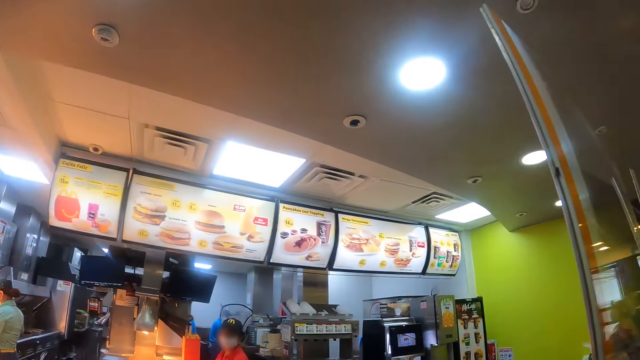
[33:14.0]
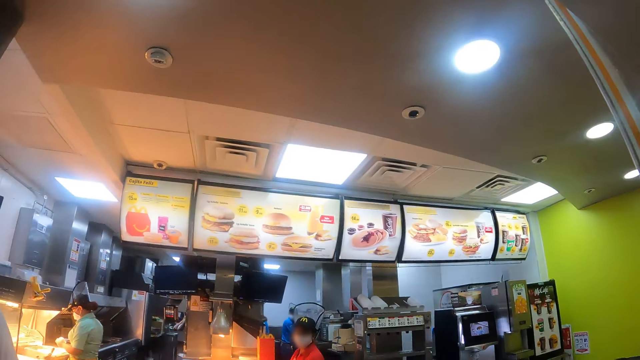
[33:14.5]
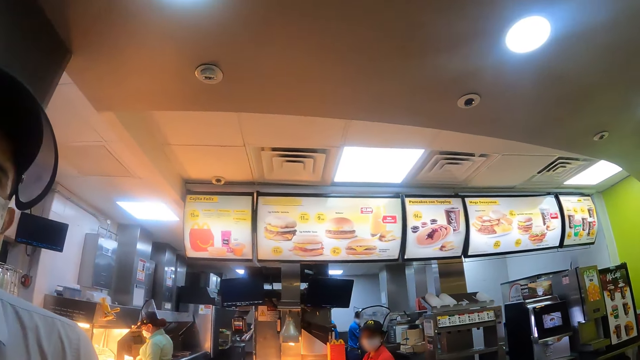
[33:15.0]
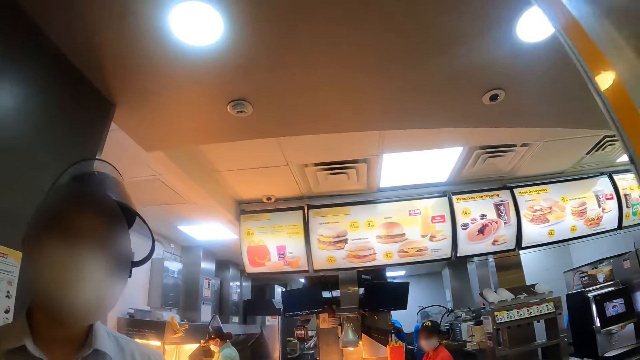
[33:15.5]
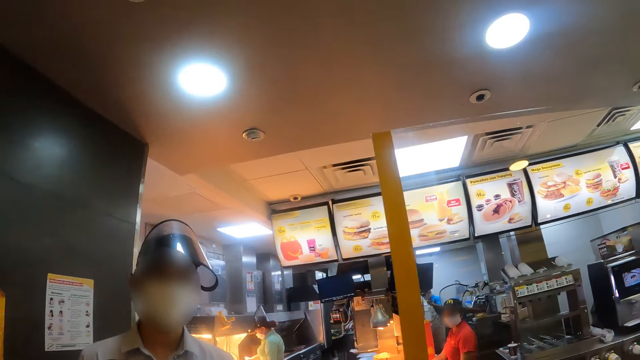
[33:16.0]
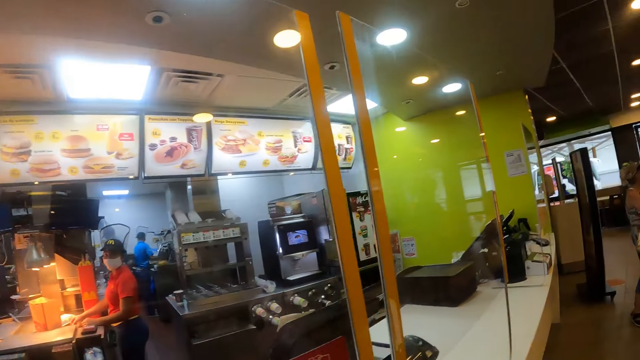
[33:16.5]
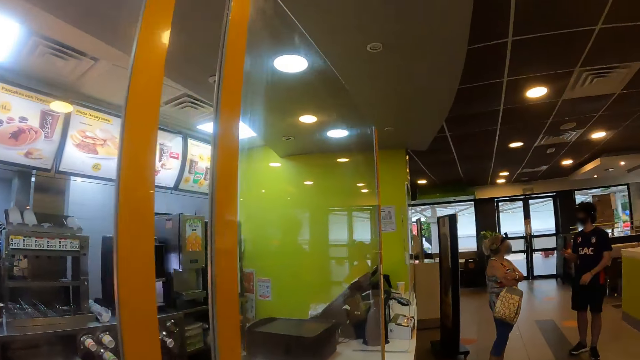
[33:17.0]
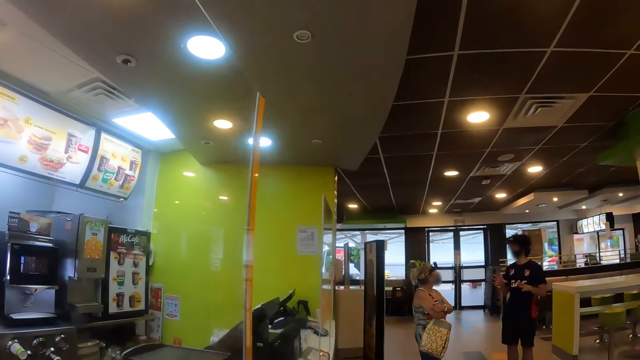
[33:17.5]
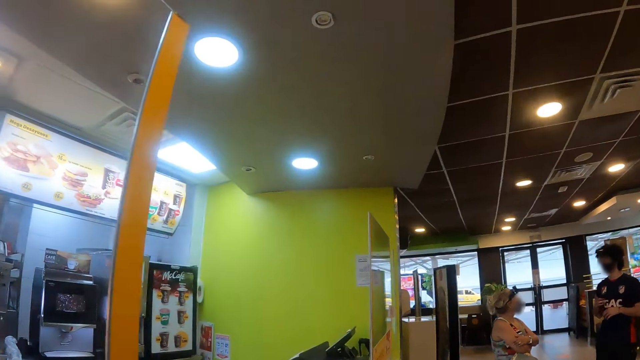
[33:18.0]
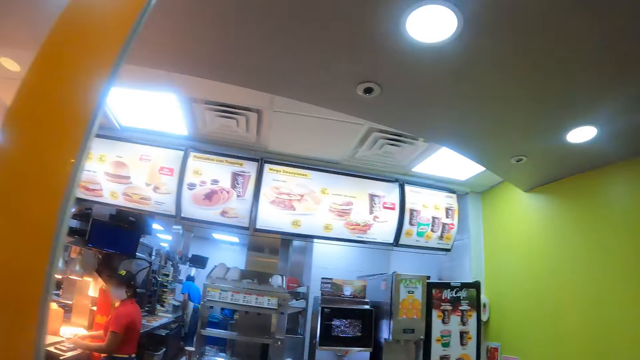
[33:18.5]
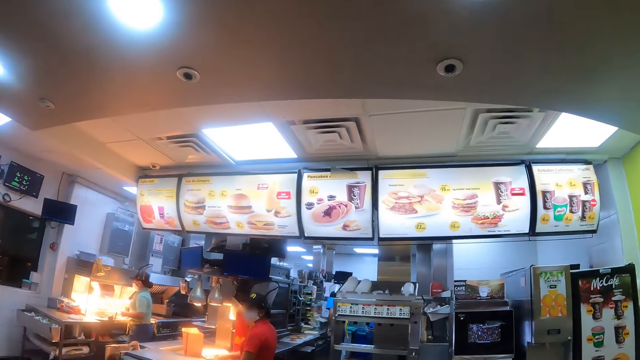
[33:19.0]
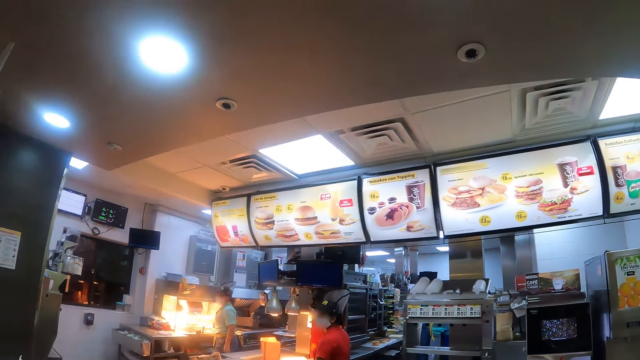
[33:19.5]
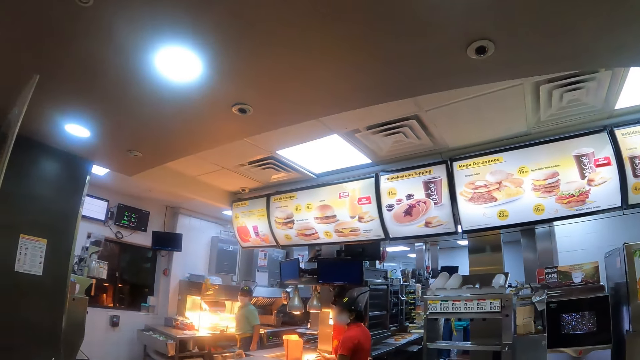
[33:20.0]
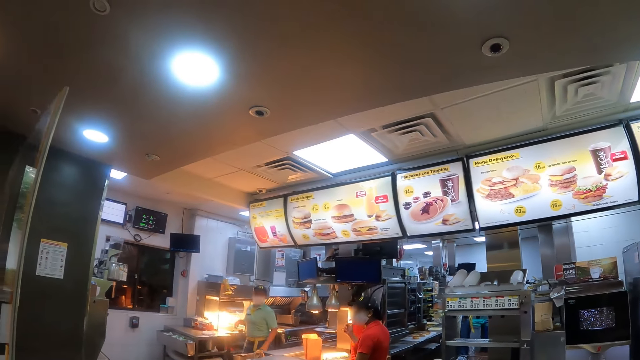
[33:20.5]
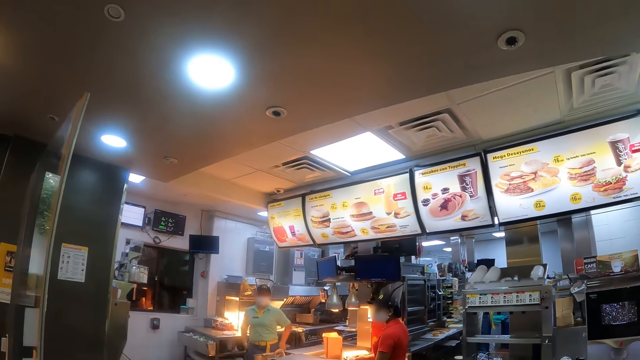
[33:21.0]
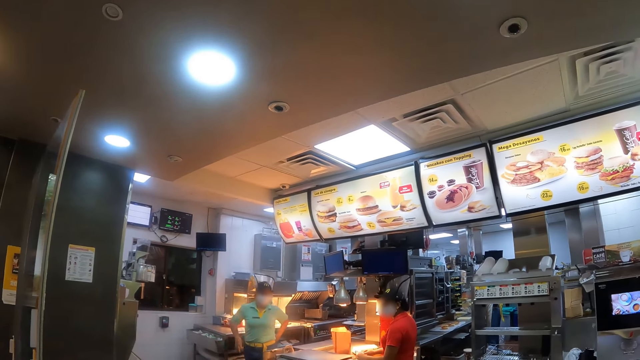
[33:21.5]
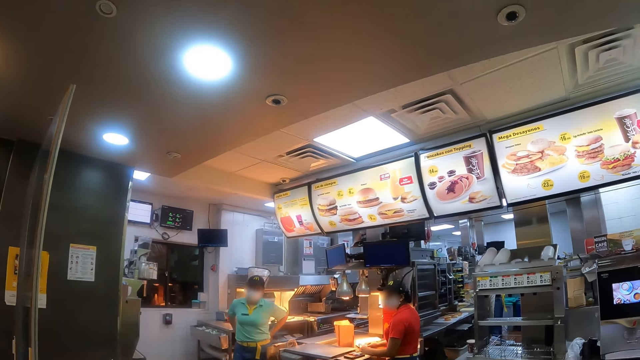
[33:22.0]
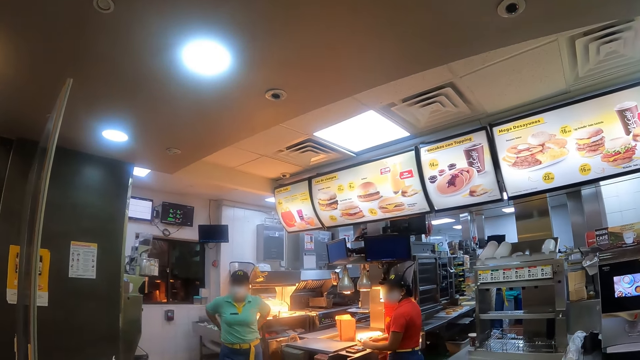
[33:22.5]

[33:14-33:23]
The camera wearer walks across the room. They look around.

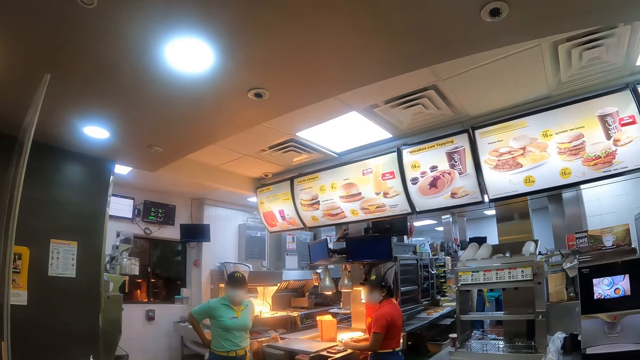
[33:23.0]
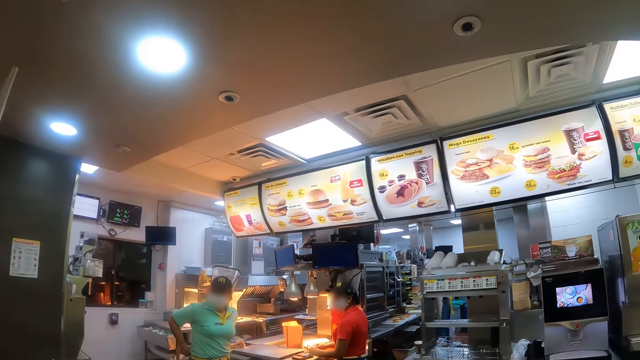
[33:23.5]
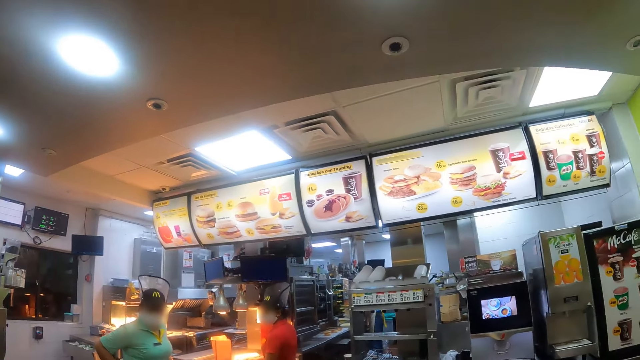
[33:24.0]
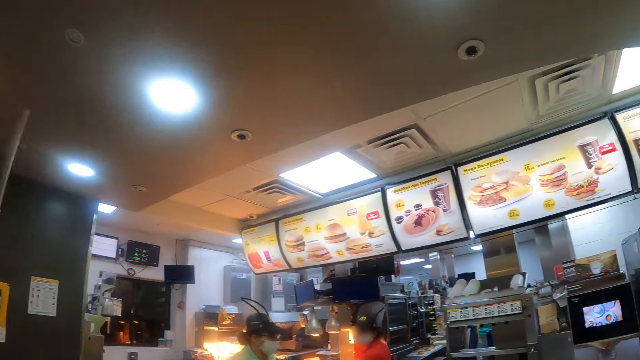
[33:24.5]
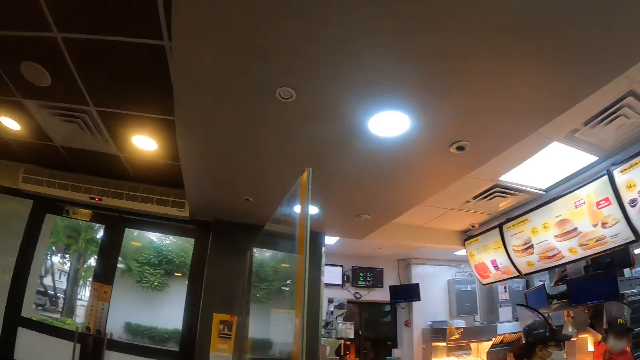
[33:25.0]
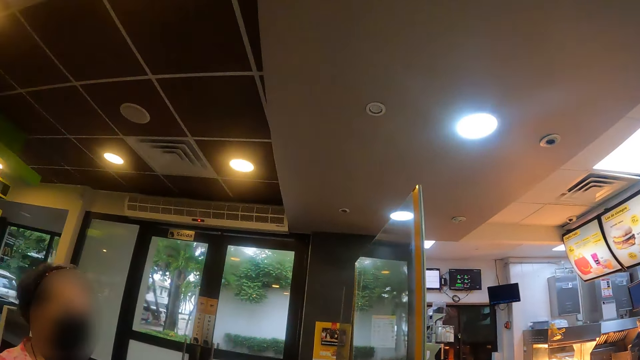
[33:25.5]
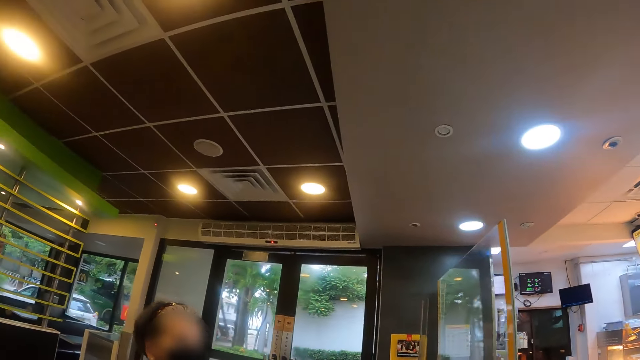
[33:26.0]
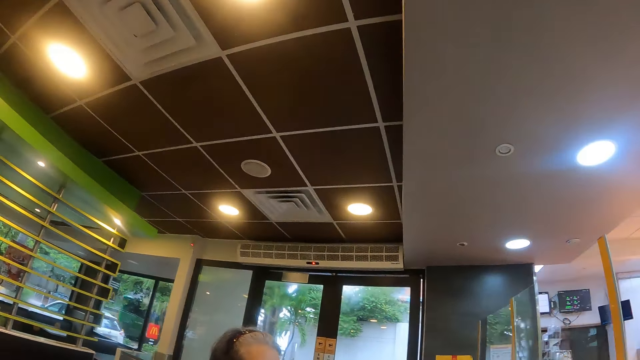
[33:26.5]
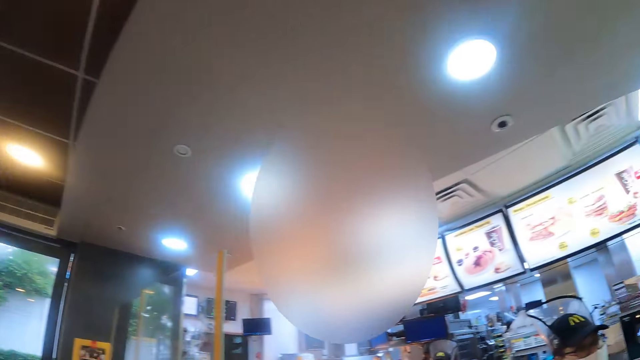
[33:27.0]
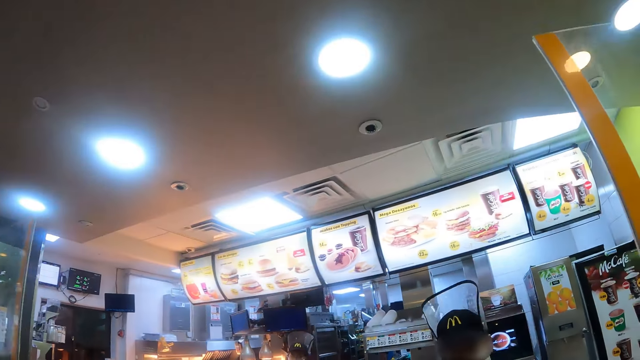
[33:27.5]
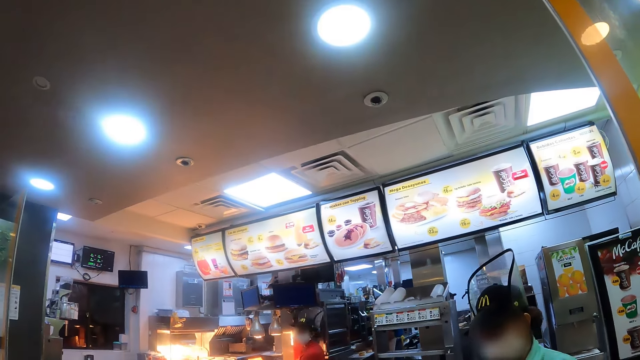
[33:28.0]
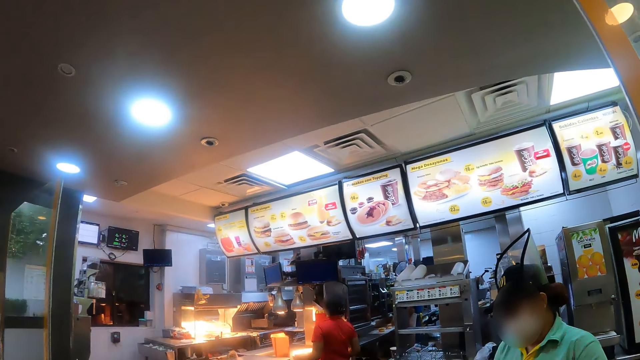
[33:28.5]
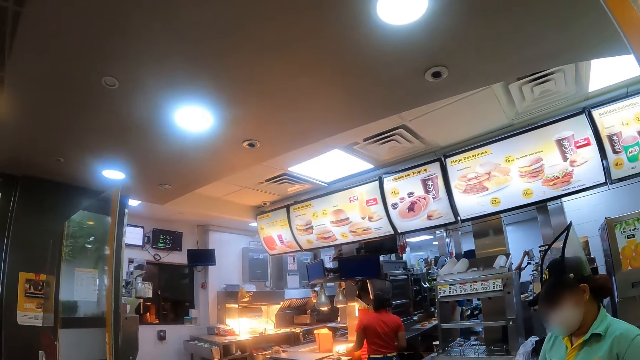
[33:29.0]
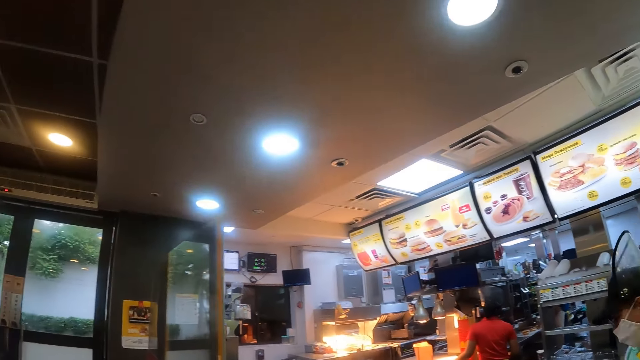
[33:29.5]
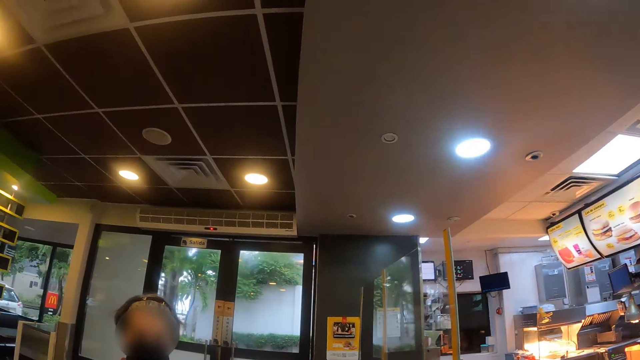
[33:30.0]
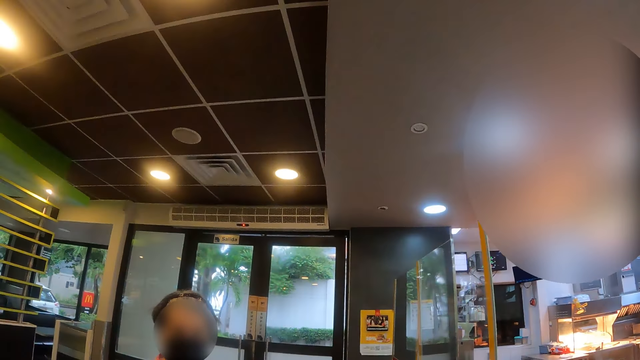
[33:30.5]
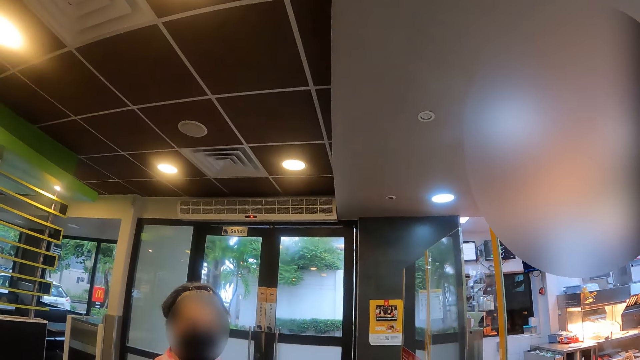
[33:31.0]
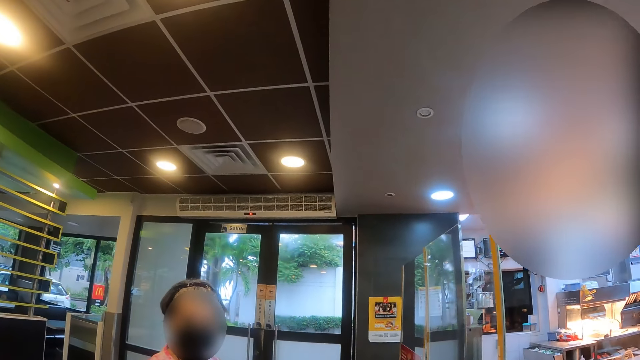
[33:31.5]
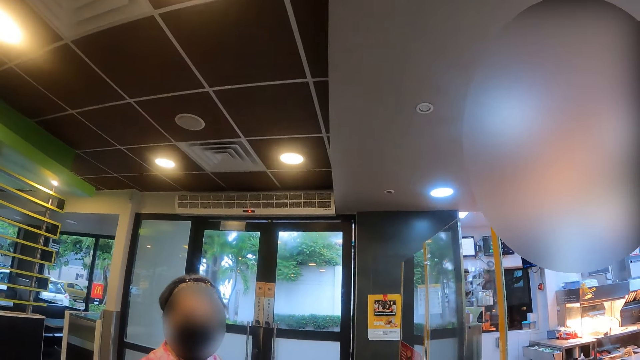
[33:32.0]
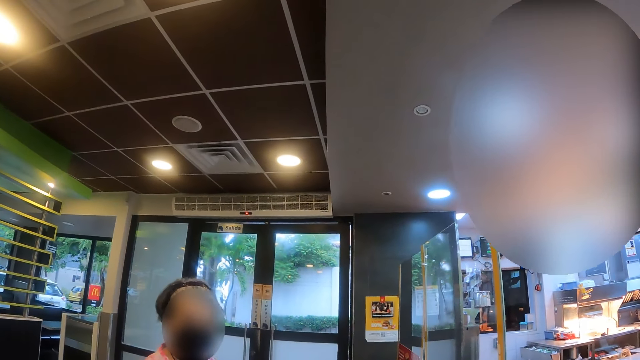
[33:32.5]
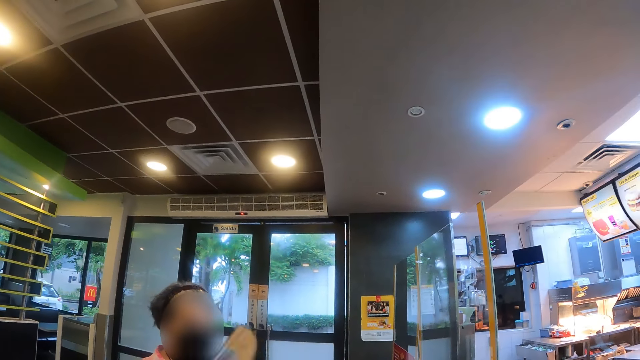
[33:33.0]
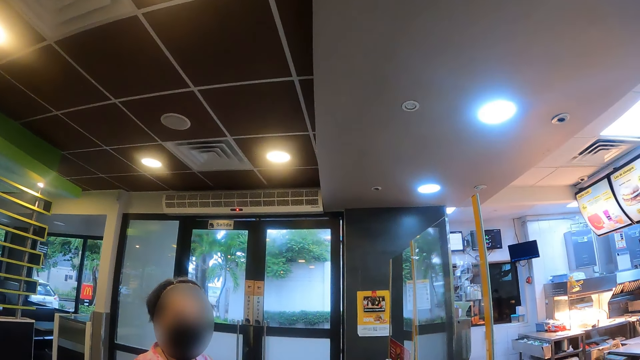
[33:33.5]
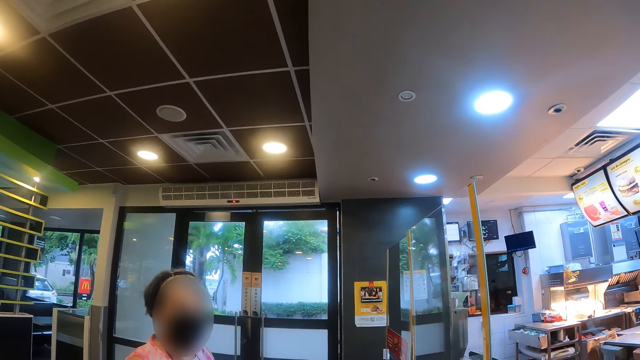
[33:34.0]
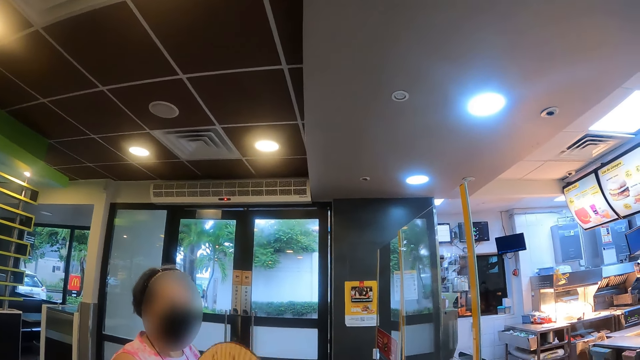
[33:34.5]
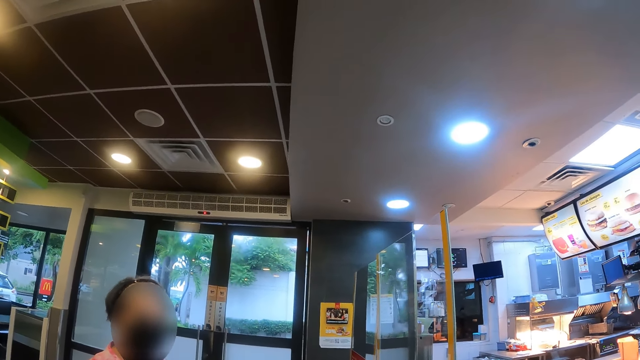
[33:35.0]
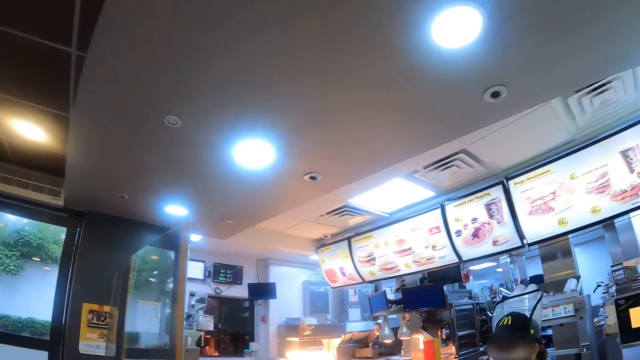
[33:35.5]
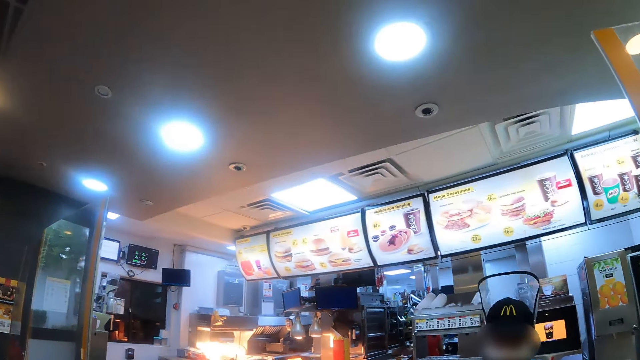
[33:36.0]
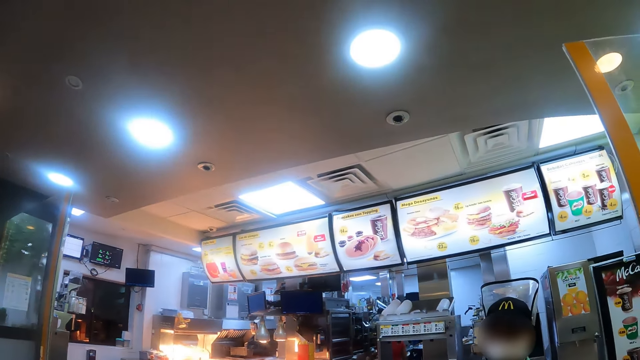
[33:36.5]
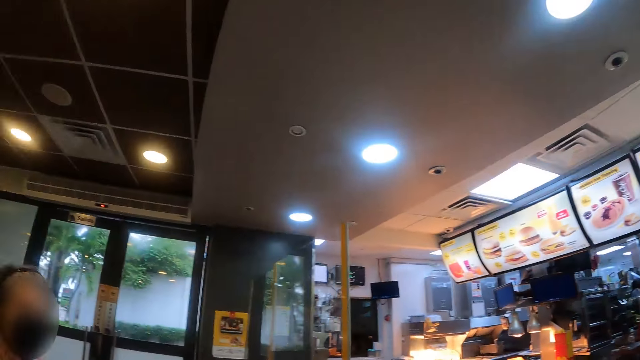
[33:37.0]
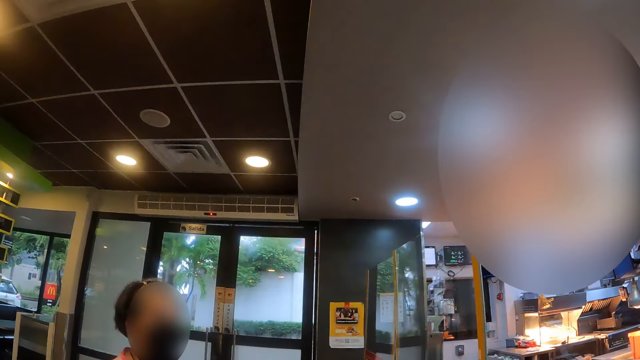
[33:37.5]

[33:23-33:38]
The camera wearer looks around. A lady interacts with the camera wearer. The camera wearer looks around.
